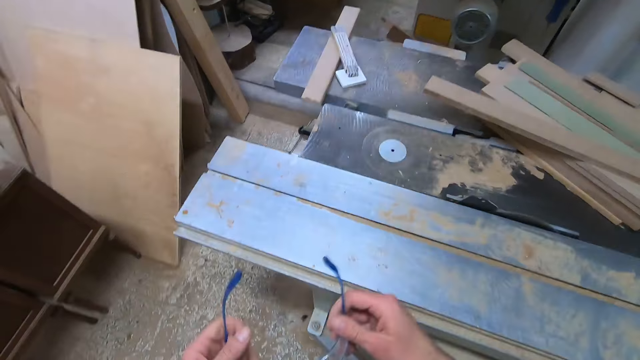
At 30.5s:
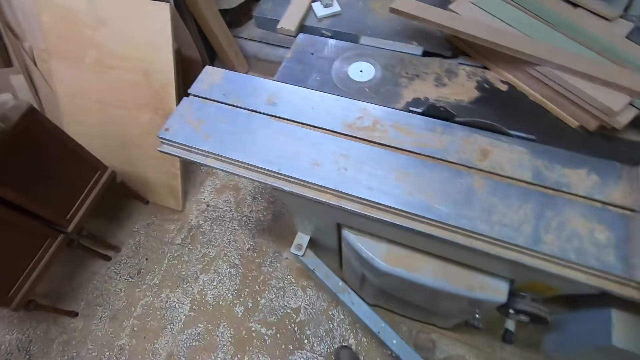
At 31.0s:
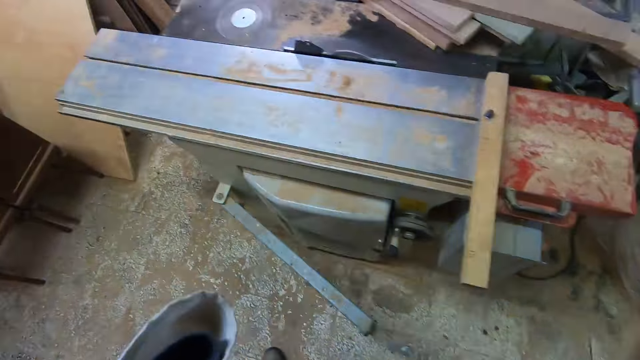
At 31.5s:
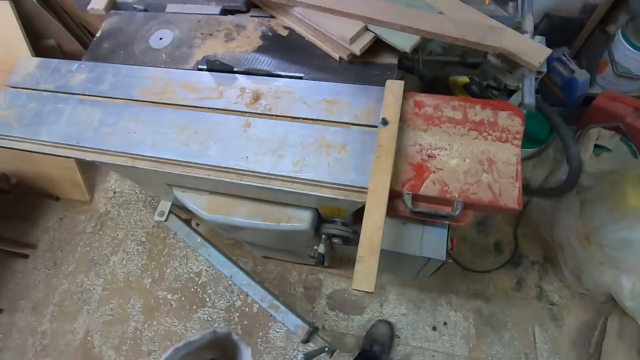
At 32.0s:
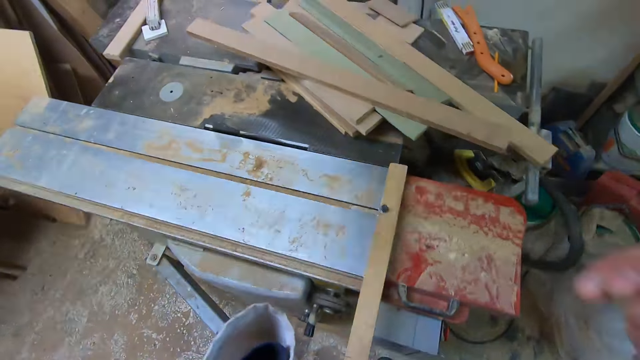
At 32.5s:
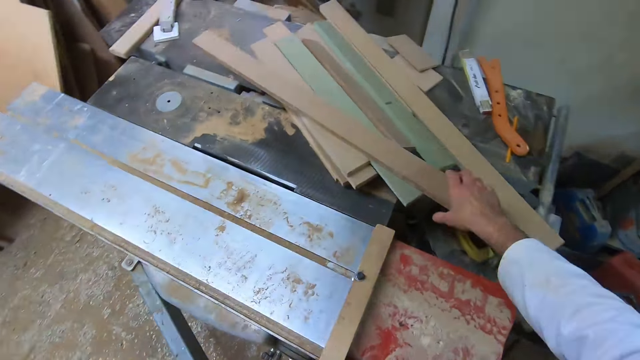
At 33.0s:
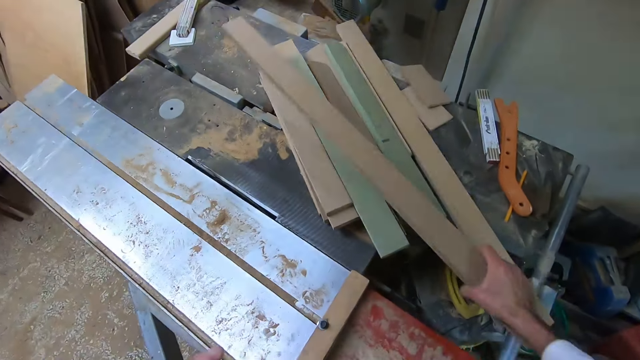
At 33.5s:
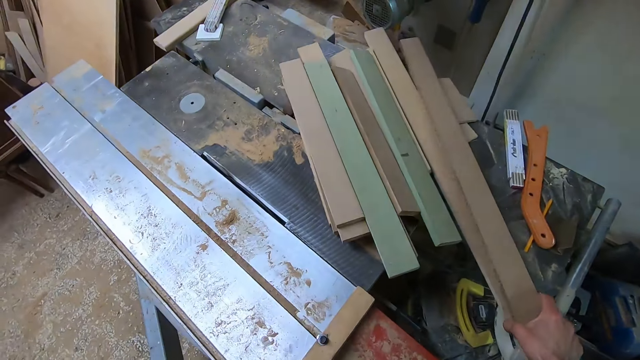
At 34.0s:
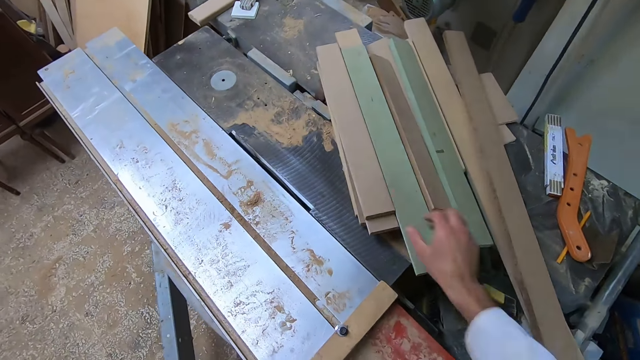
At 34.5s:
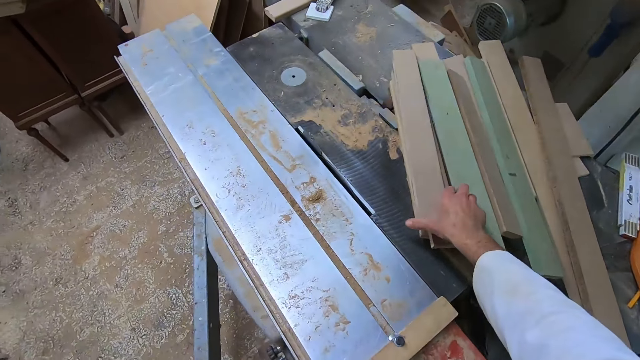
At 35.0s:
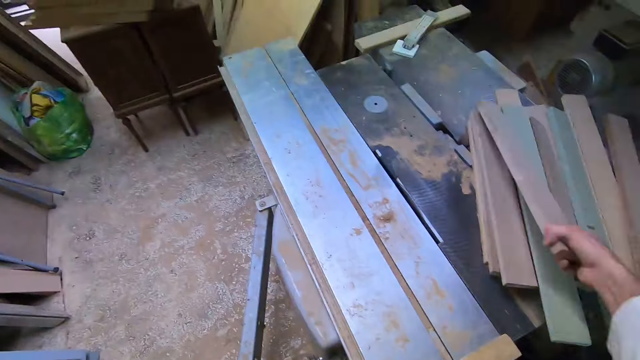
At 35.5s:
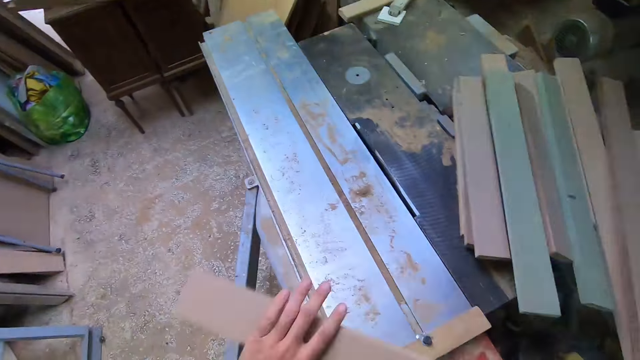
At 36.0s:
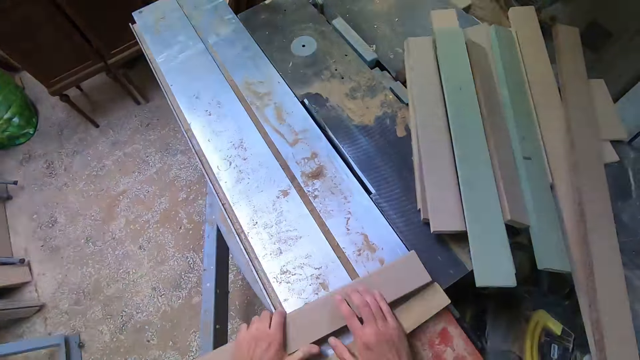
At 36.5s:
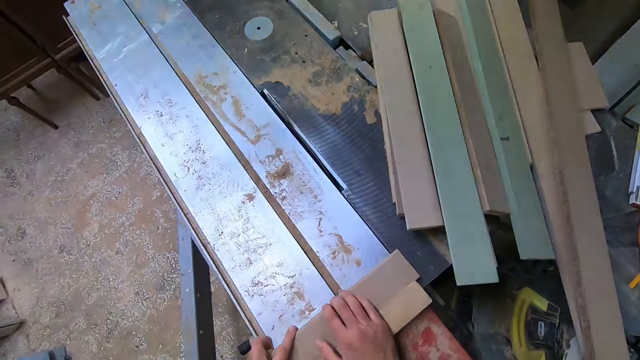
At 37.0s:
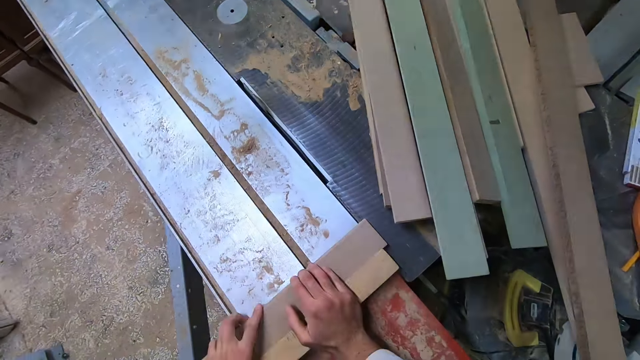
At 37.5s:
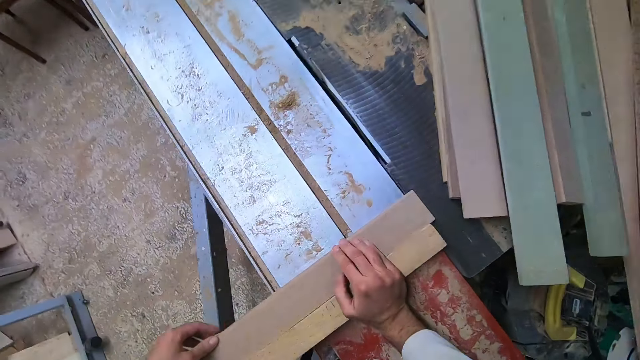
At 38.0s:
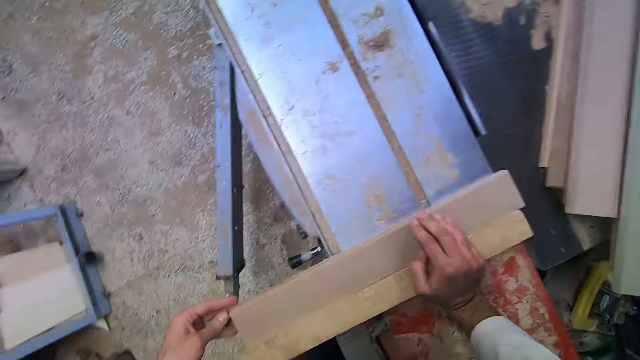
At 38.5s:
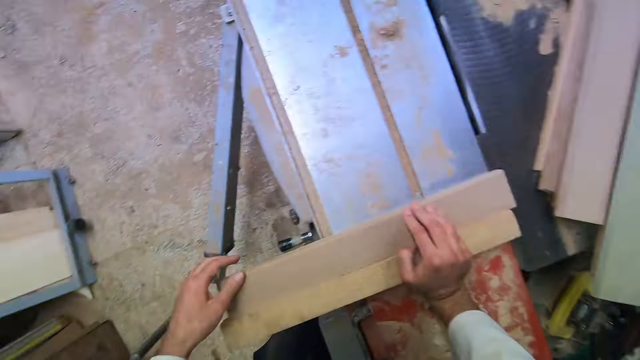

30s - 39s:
The camera wearer wears the eye glasses. They move a wood on the sliding table saw. They pick the wood from the wood cutter. They place the wood down. They pick up the wood from the sliding table saw. They hold the wood. They place the wood on the slider.

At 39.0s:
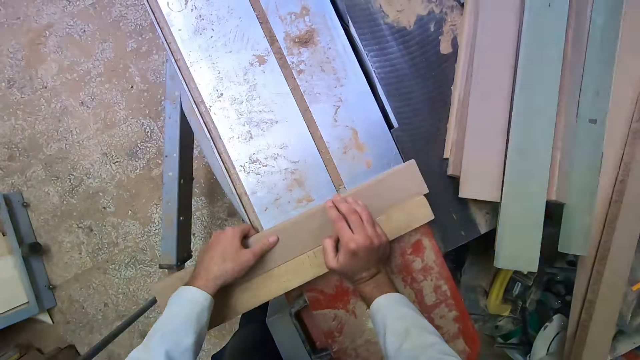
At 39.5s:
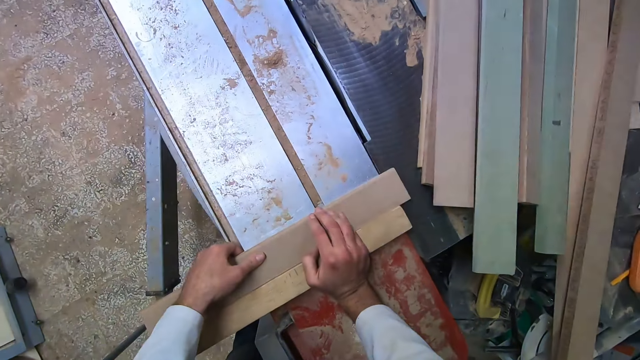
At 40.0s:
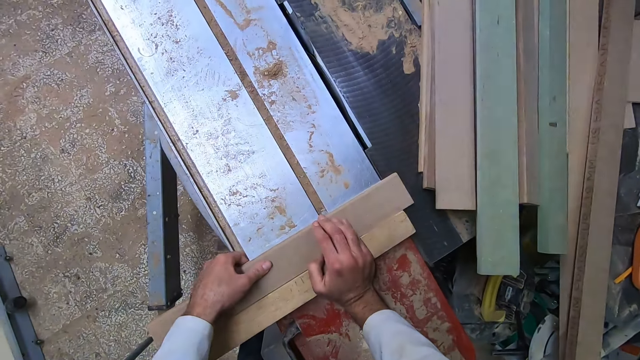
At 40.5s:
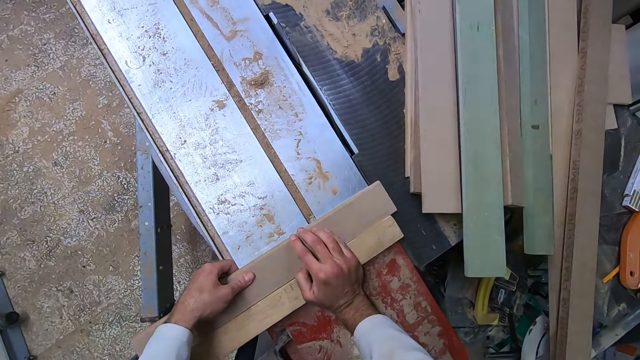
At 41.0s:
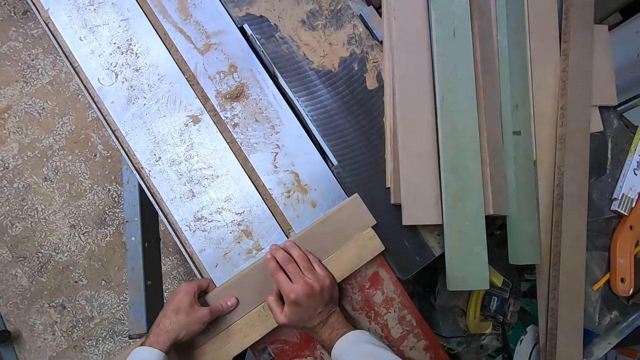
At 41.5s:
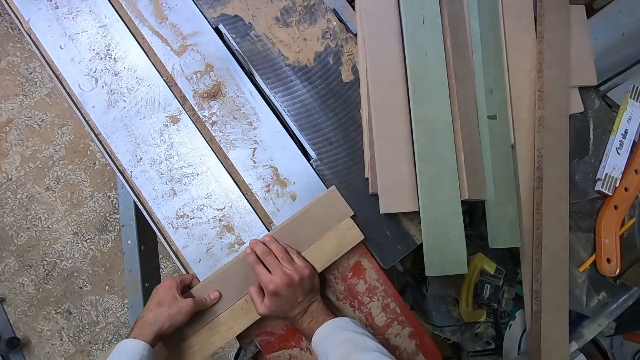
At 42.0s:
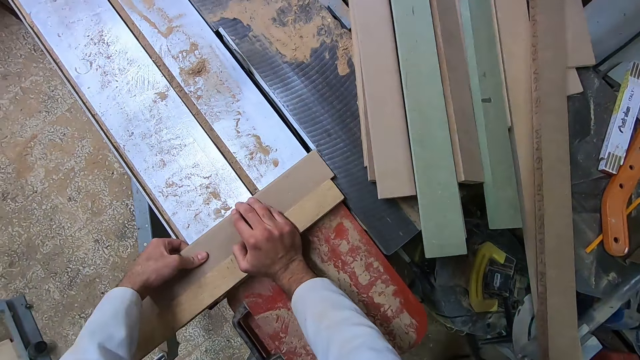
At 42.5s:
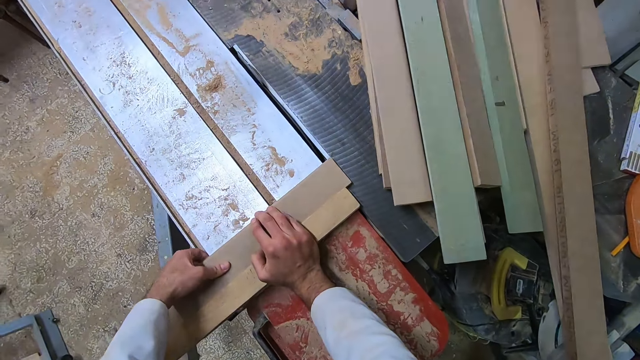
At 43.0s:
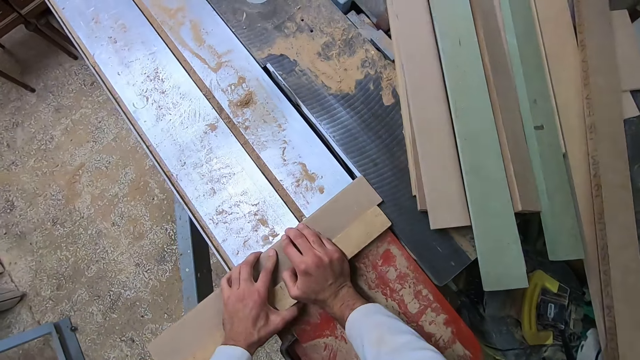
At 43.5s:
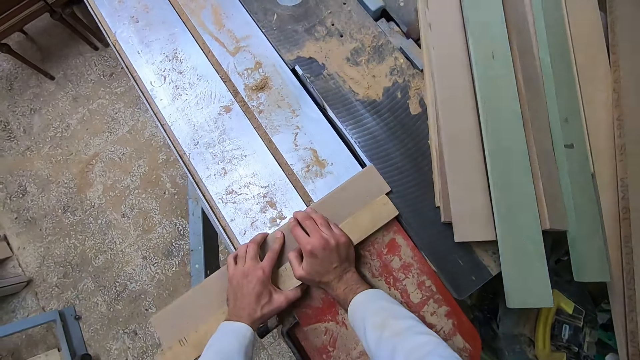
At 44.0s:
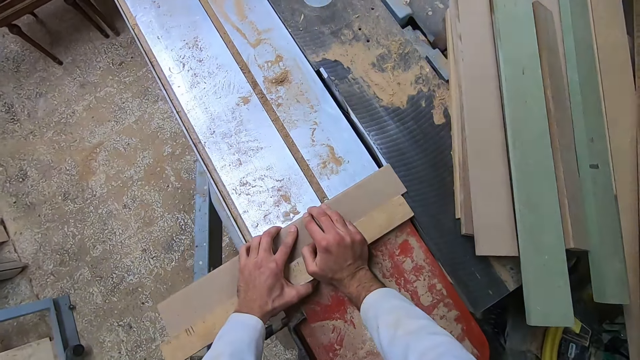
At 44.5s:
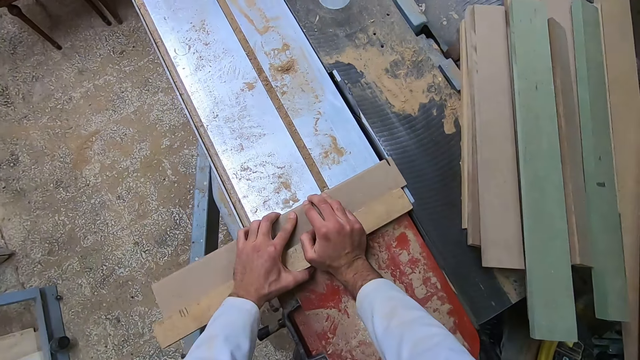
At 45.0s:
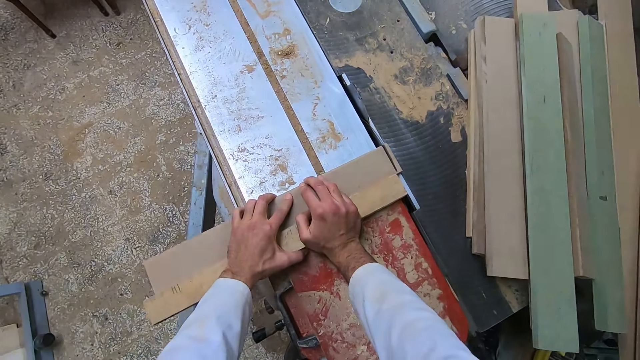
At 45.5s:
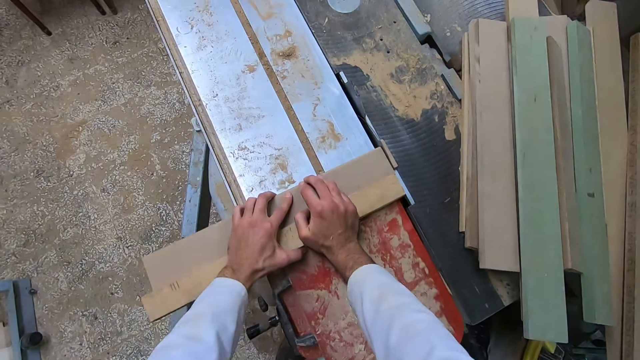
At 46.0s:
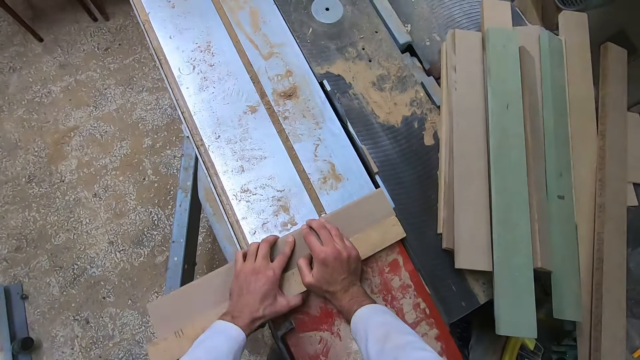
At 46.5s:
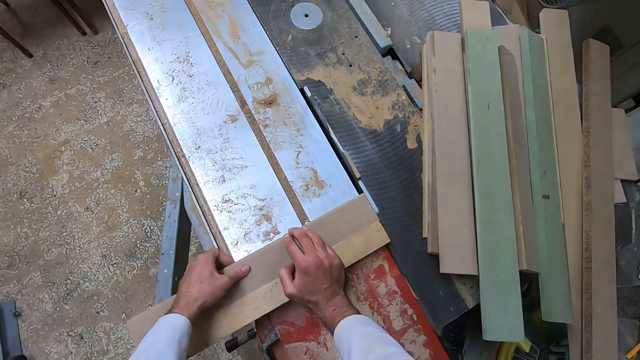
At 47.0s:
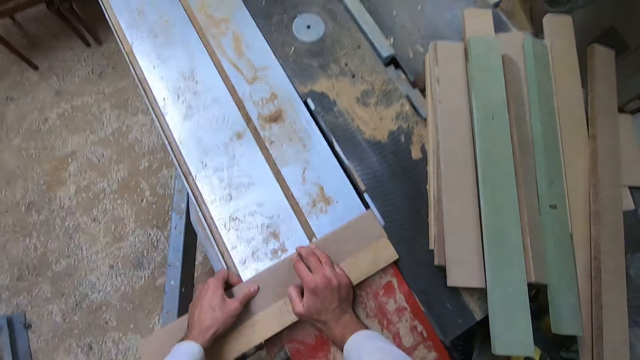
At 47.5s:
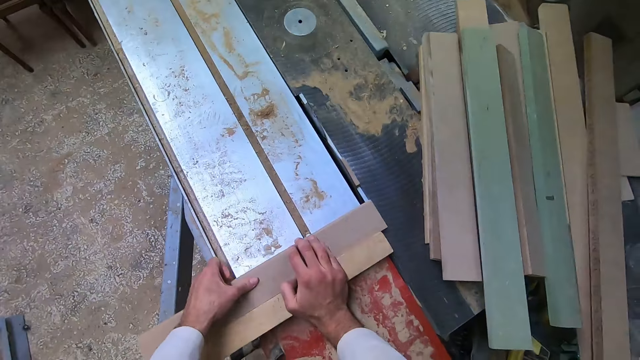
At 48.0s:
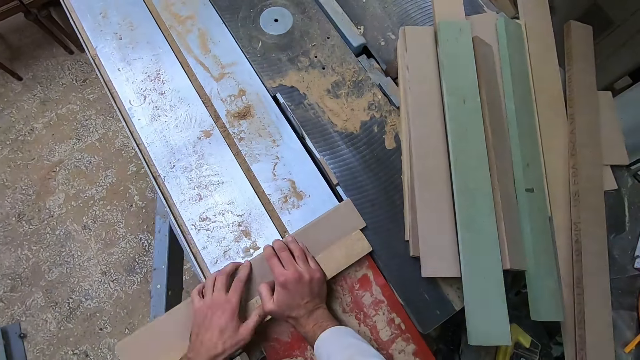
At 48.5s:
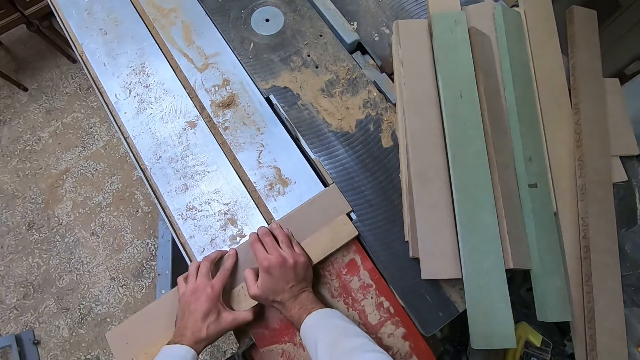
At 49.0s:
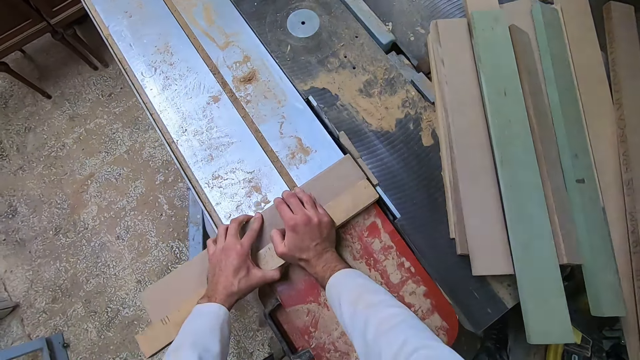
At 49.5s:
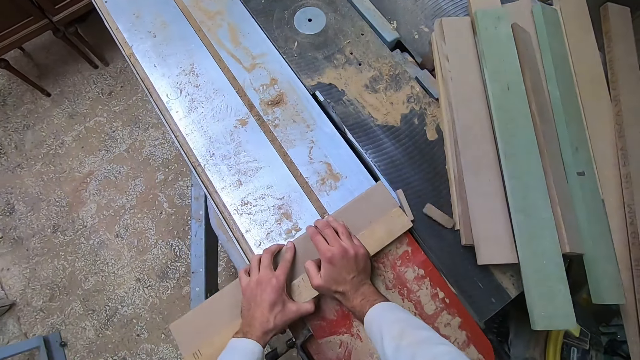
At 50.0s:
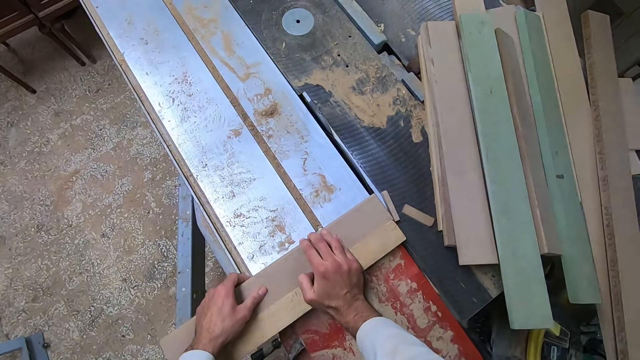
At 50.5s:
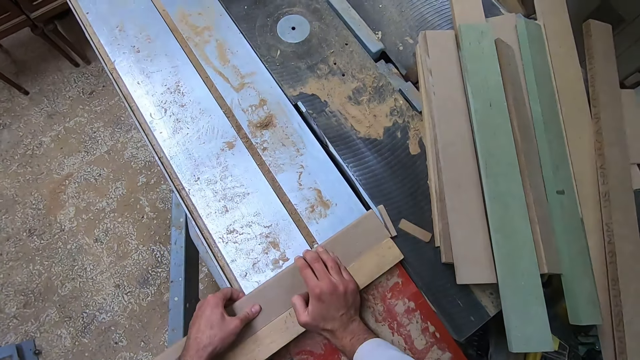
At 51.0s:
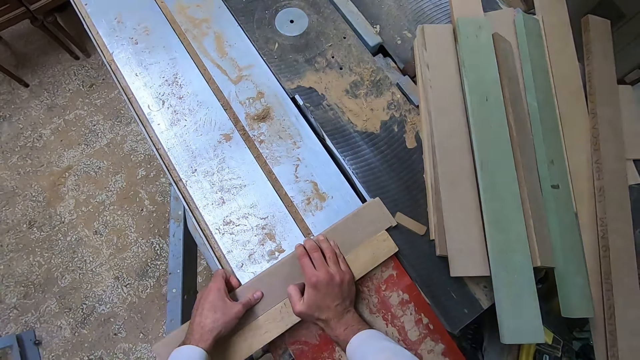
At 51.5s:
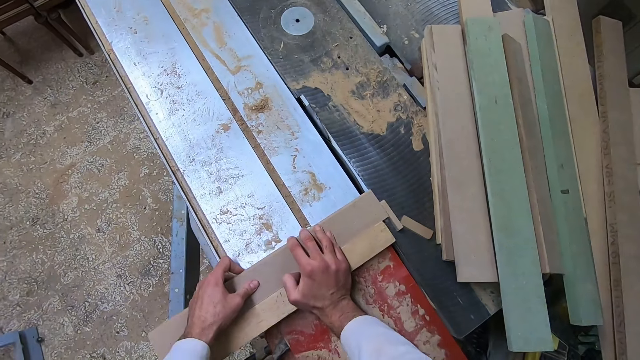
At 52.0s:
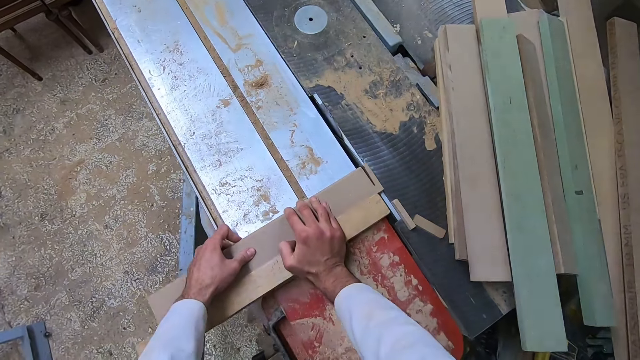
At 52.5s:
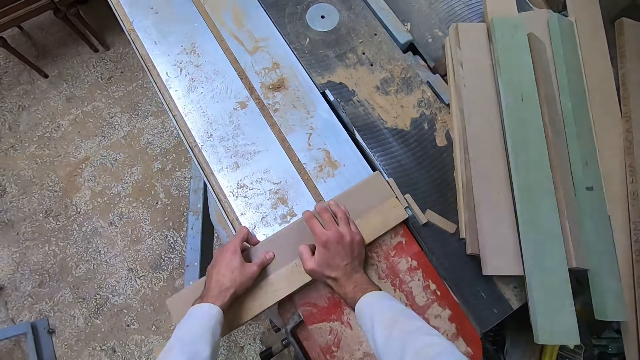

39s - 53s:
The camera wearer inspects the wood. They operate a wood cutter machine. They cut off a piece of the wood with the saw on the sliding table saw. They adjust the wood on the slider. They cut off a piece of the wood with the saw. They operate the wood cutter machine. They adjust the wood on the slider. They cut off a piece of the wood with the saw. They operate the wood cutter machine.
